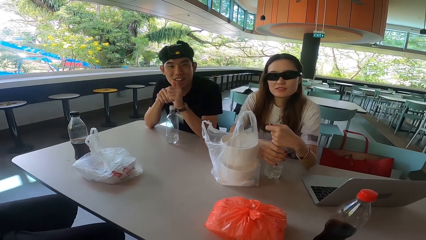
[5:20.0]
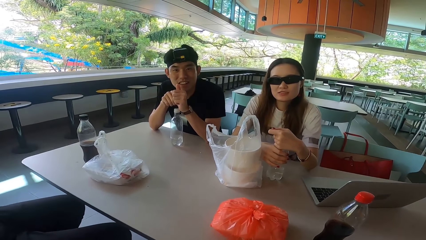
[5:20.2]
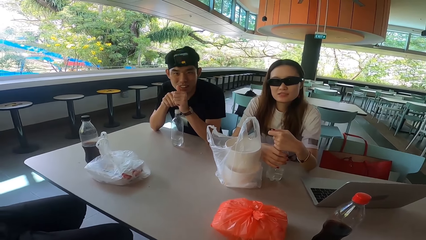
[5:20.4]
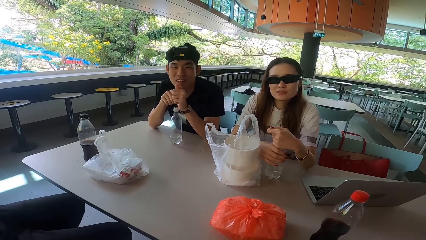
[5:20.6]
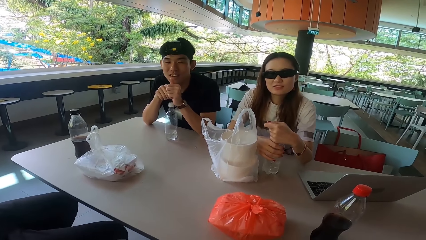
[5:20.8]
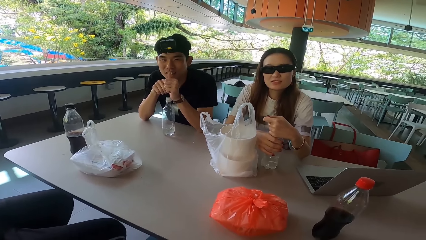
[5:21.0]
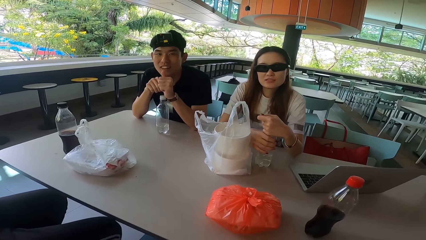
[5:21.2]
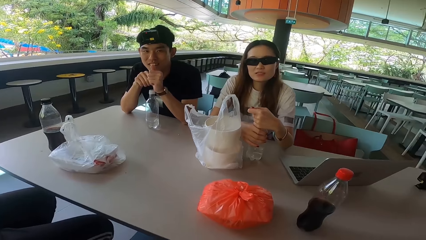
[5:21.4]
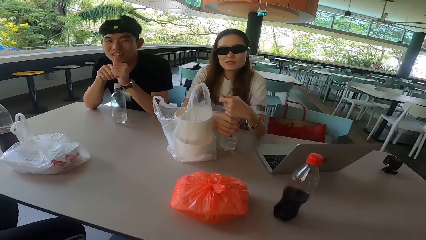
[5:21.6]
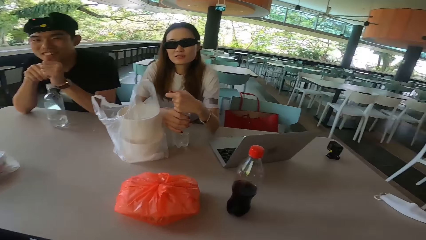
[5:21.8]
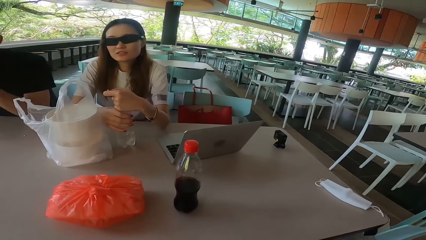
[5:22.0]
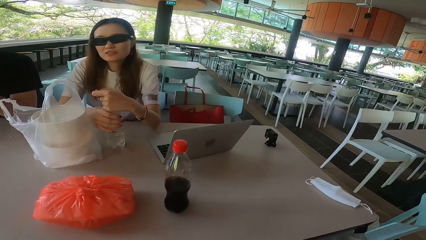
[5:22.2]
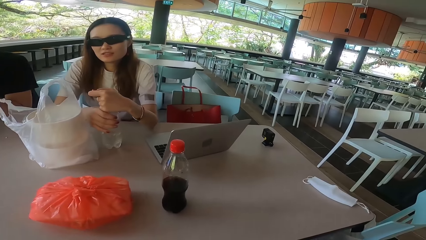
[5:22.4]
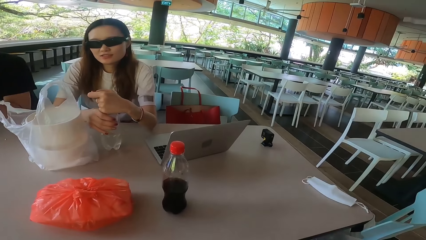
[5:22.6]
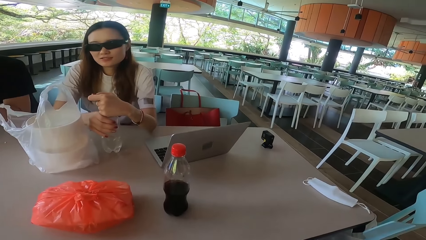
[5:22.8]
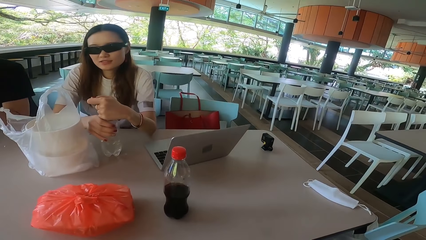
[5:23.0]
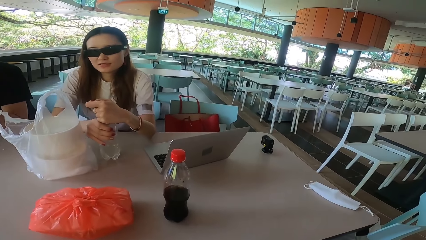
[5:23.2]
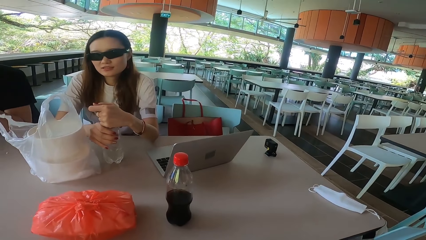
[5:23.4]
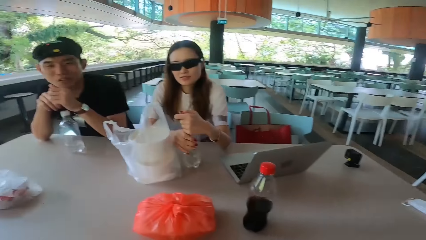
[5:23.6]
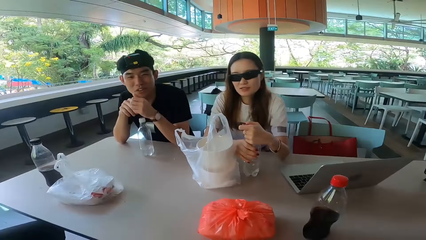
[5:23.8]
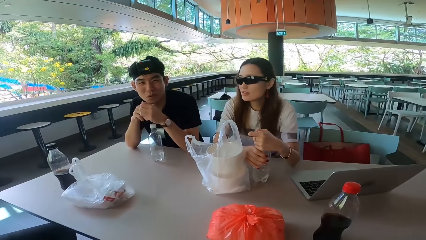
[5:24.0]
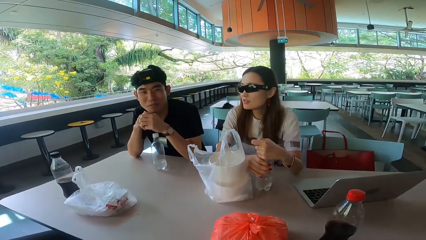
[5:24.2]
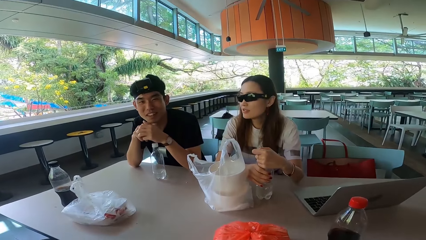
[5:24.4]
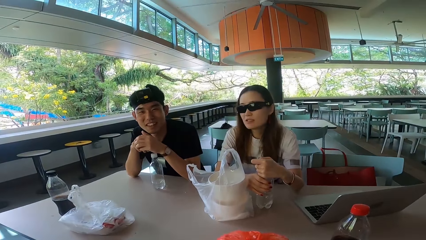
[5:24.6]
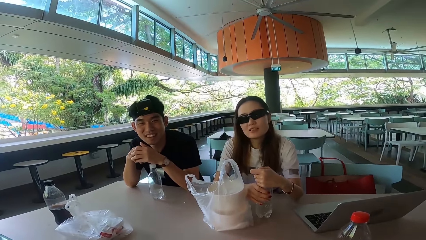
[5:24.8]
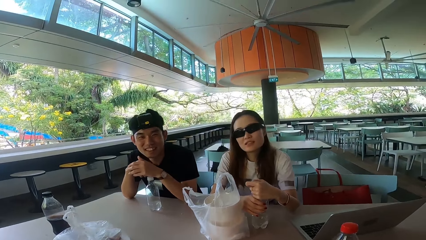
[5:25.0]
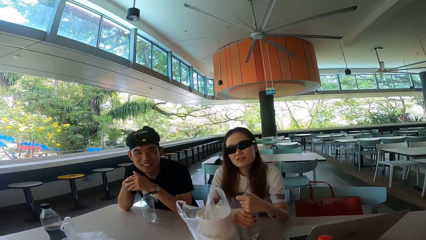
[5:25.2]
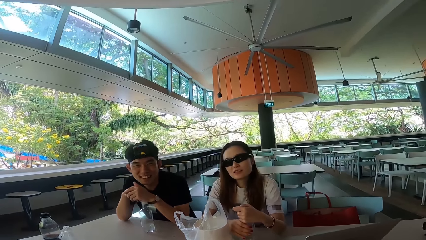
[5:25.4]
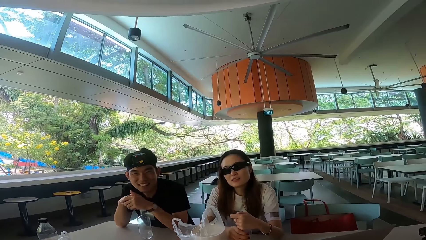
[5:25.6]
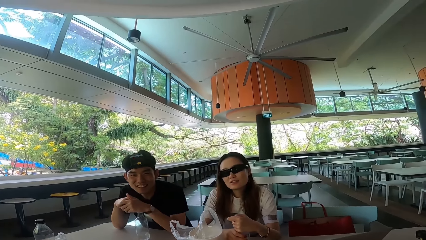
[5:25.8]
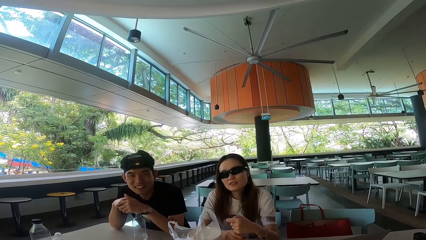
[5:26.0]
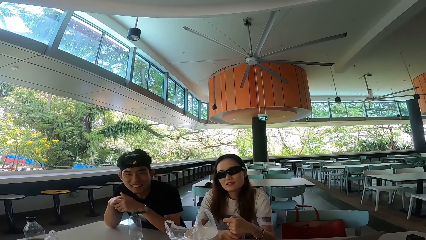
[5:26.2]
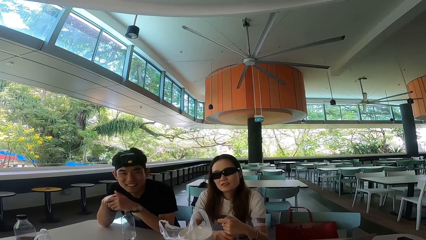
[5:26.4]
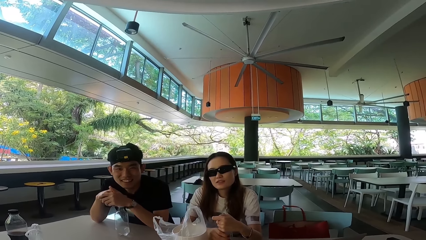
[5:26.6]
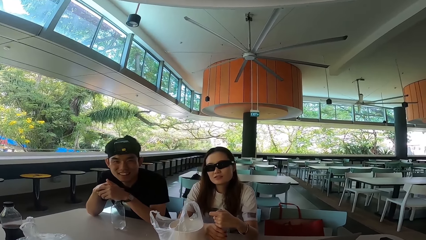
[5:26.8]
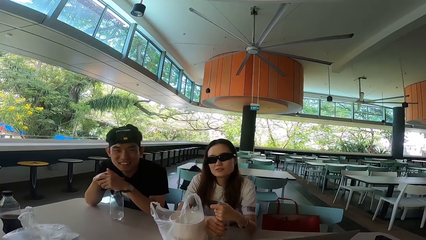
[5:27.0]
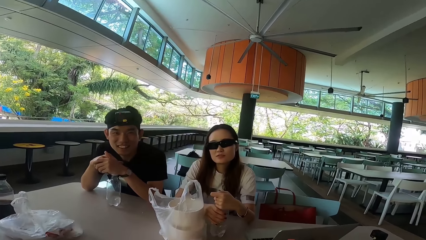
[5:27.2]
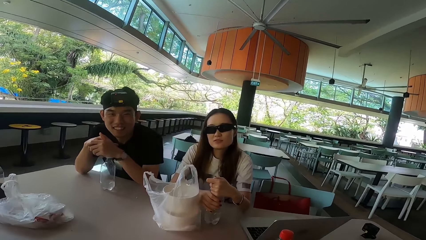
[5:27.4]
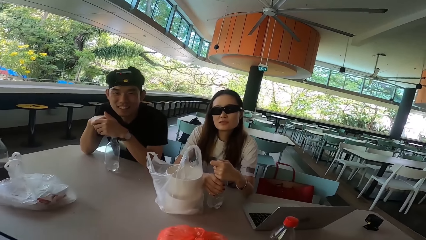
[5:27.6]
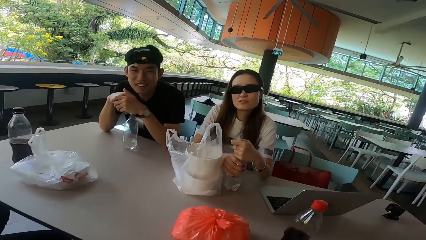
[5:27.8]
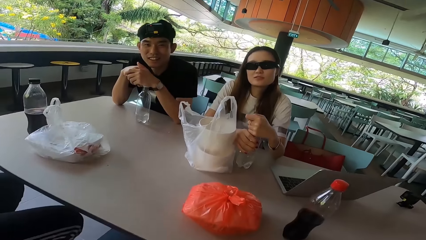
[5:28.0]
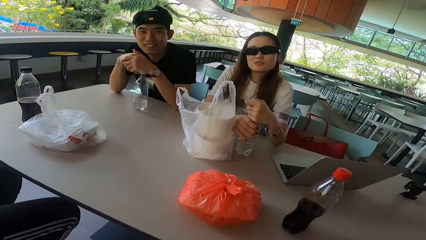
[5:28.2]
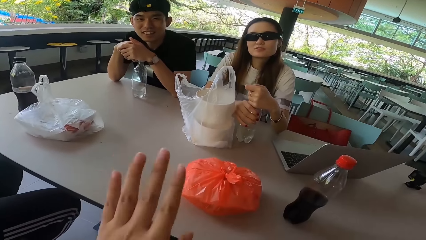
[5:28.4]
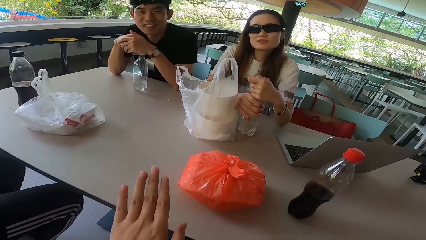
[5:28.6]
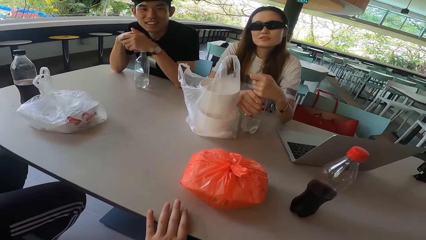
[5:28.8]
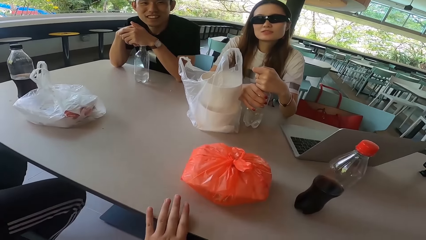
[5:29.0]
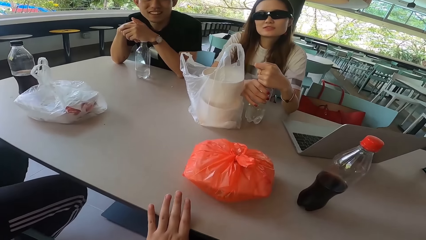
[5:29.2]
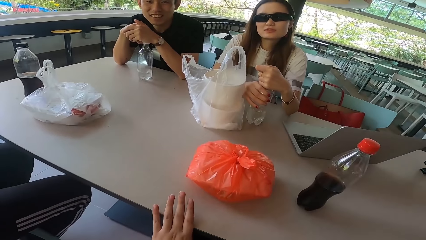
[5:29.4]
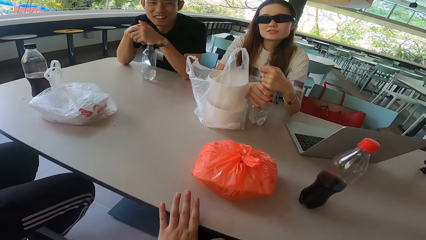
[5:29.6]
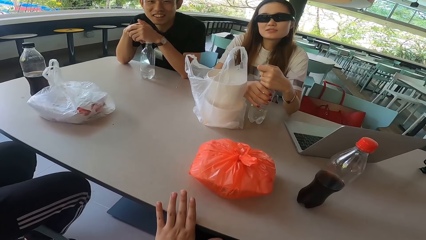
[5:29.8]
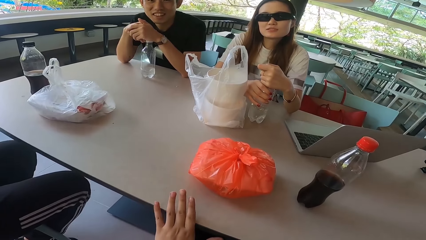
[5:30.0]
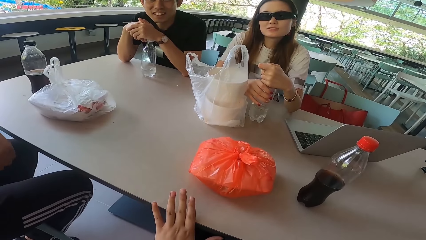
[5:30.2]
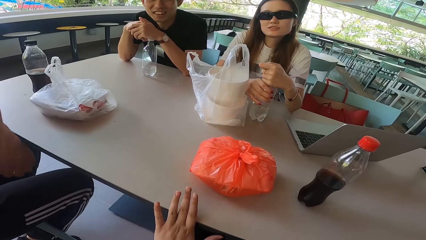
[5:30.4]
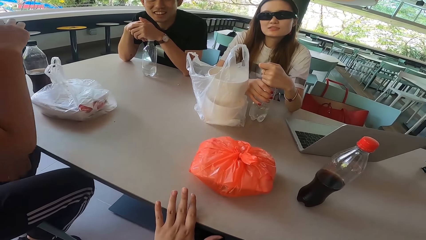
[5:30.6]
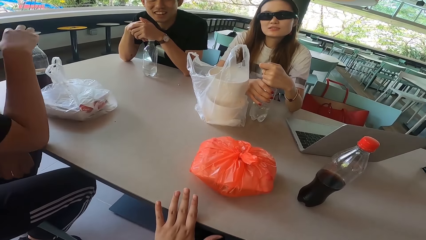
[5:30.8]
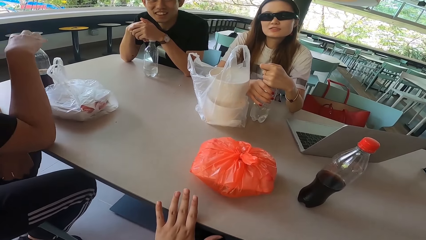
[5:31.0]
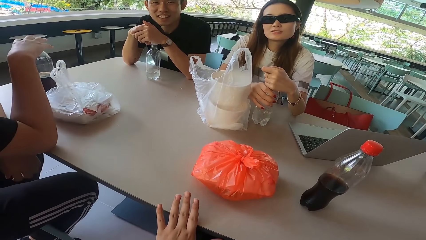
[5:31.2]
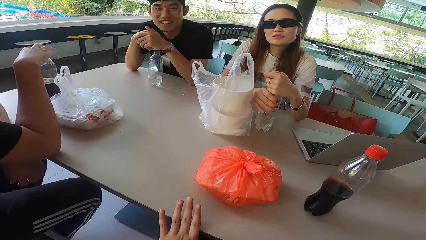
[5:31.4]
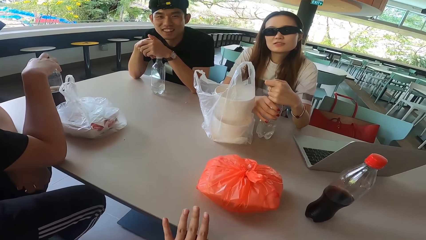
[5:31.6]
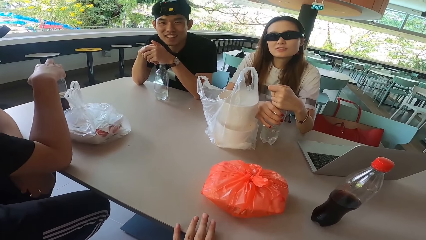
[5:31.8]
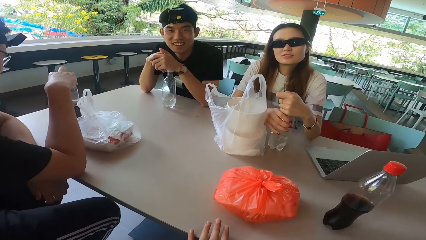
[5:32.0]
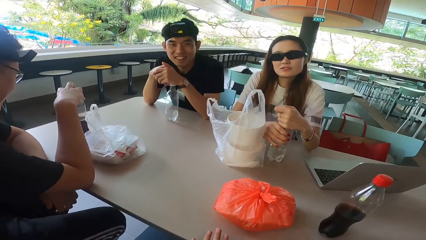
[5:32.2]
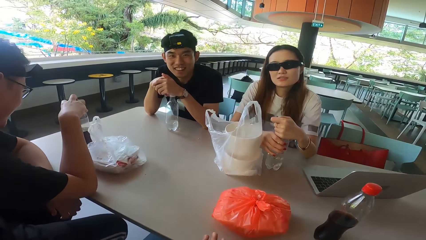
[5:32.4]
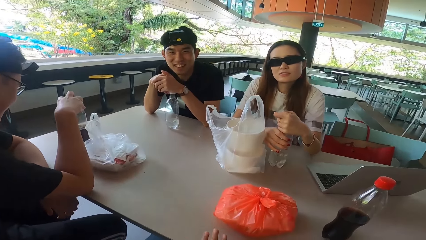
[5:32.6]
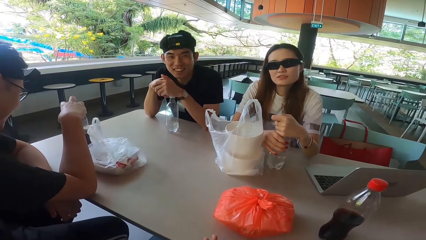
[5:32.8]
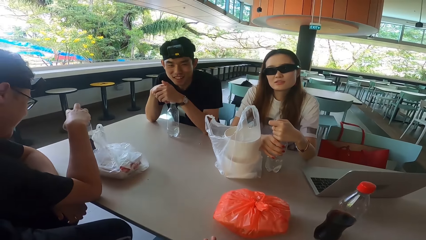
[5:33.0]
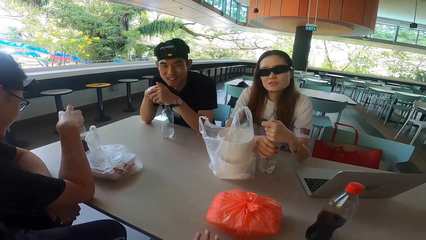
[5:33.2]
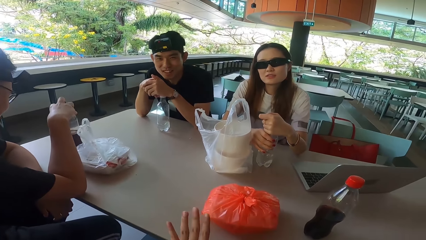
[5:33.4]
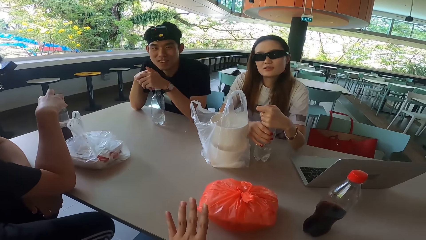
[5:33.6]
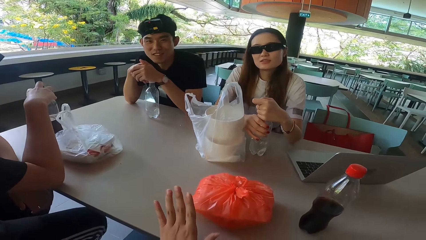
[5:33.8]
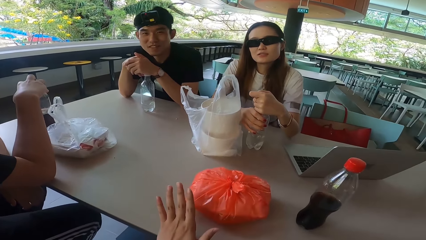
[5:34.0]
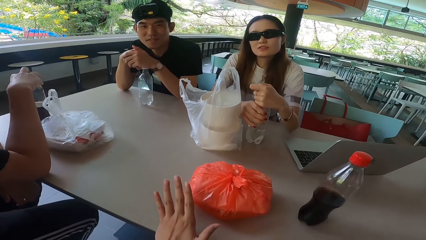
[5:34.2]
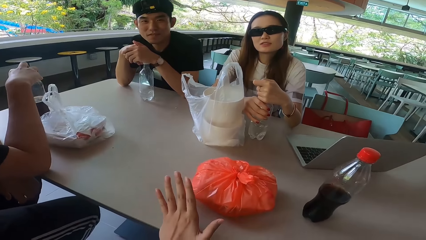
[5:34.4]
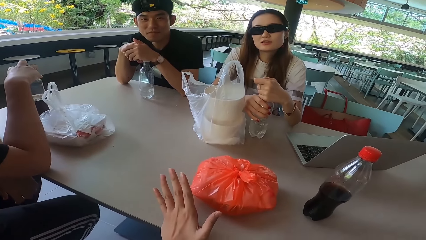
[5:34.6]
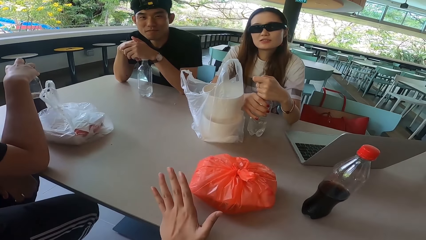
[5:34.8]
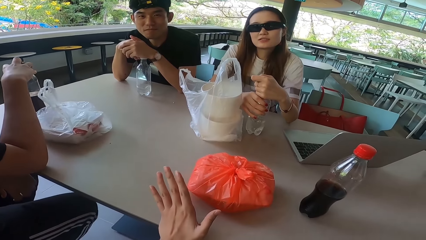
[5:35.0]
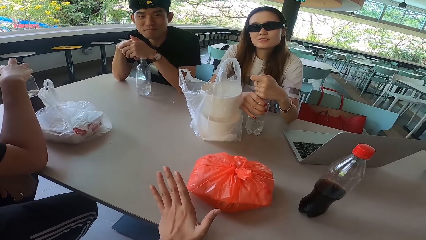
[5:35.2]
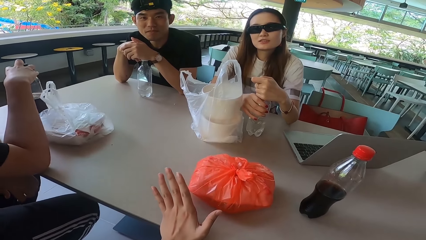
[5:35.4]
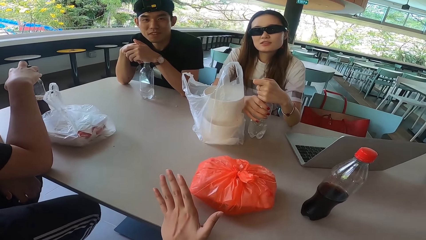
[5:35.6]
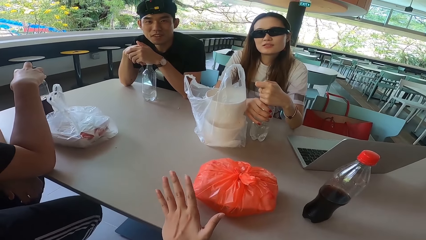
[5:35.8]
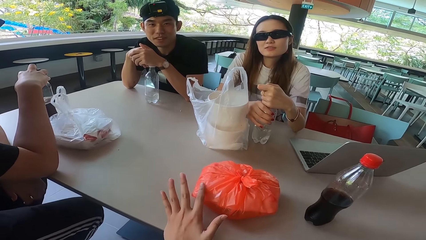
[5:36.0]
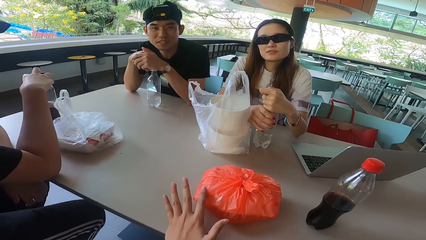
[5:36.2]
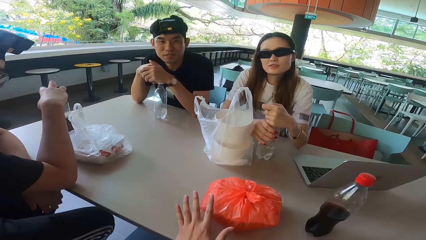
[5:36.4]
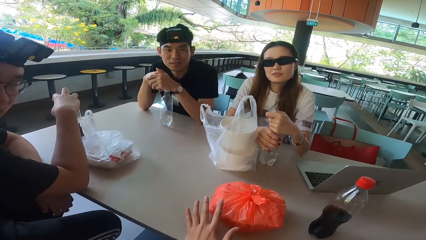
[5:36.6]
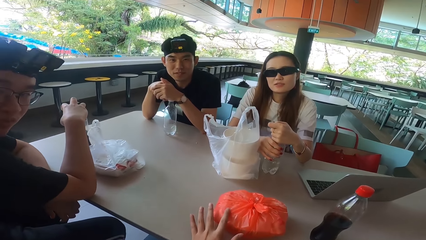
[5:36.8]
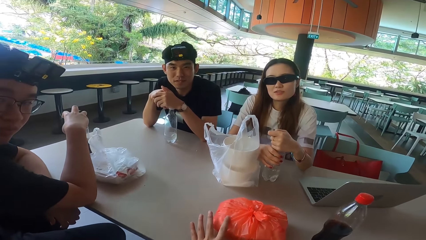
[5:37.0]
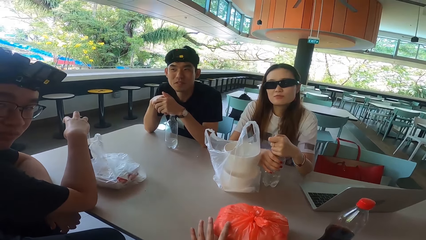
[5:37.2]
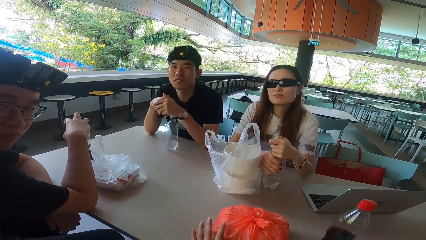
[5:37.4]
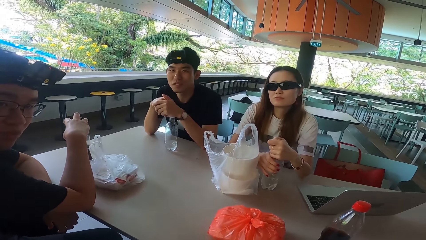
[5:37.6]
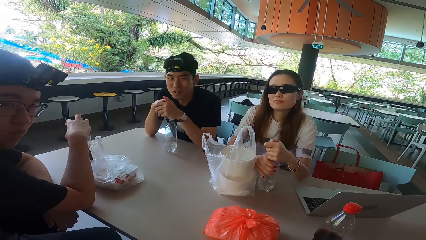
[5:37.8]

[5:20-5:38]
A man shakes his head. The camera wearer looks around the restaurant. The man talks to the camera wearer, another man and a lady. The camera wearer holds the table. They sway their hands, rest a hand on the table and move their fingers. The other man rests his right hand on the table. The other man holds a bottle. He touches the bottle. The first man shakes his head. The camera wearer raises a hand. The other man shakes his right leg. He moves the bottle. The camera wearer taps on the polythene bag and moves their fingers. The lady nods her head. The first man nods his head.
